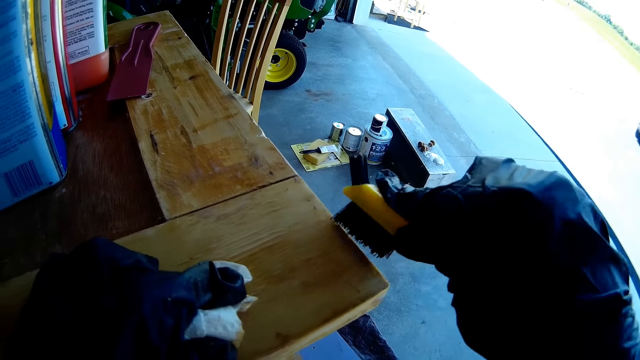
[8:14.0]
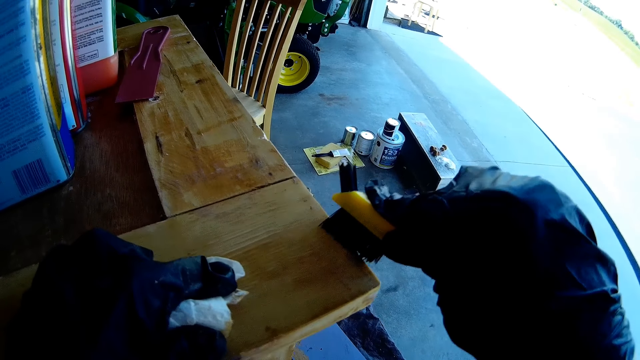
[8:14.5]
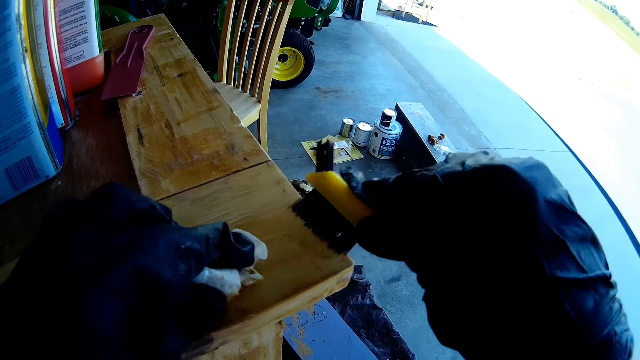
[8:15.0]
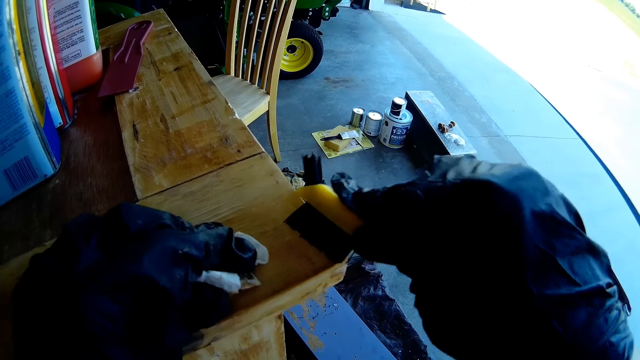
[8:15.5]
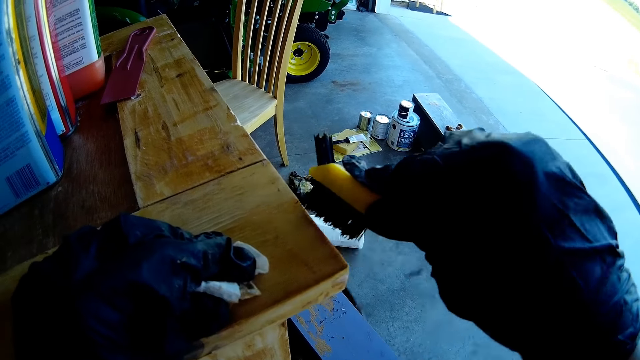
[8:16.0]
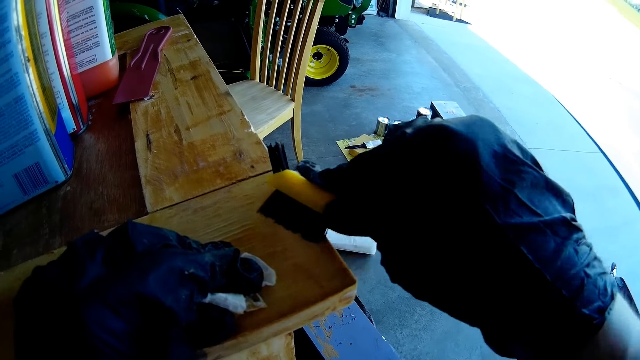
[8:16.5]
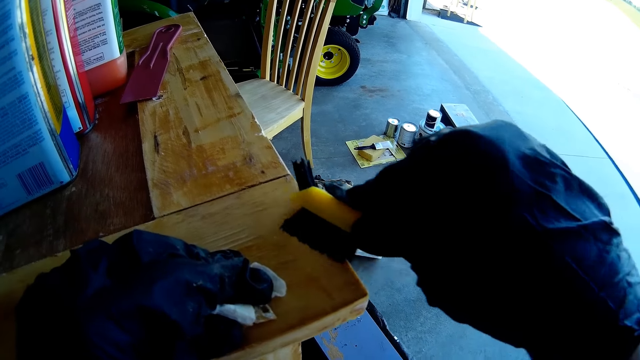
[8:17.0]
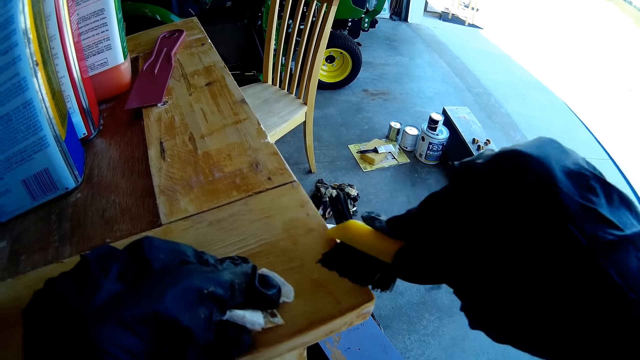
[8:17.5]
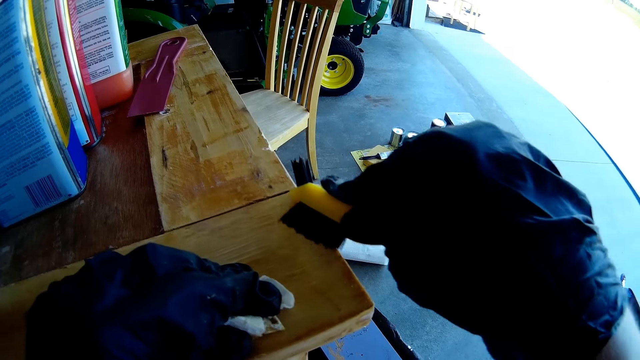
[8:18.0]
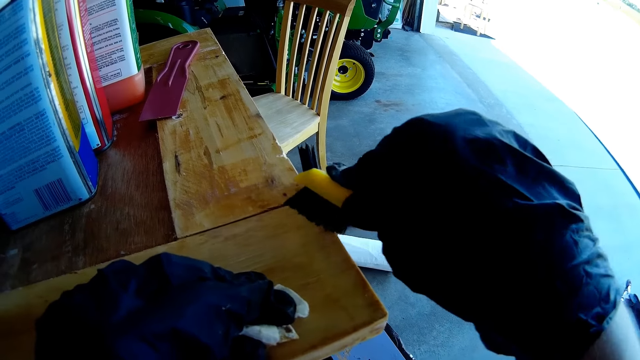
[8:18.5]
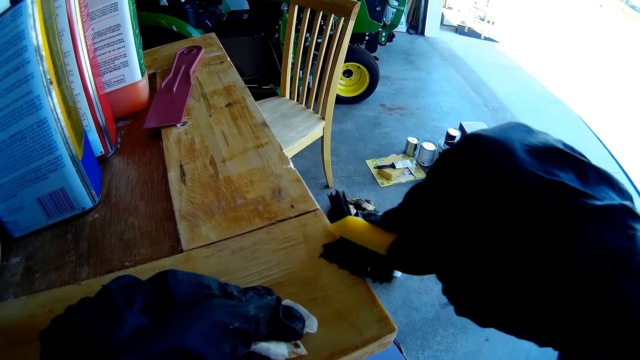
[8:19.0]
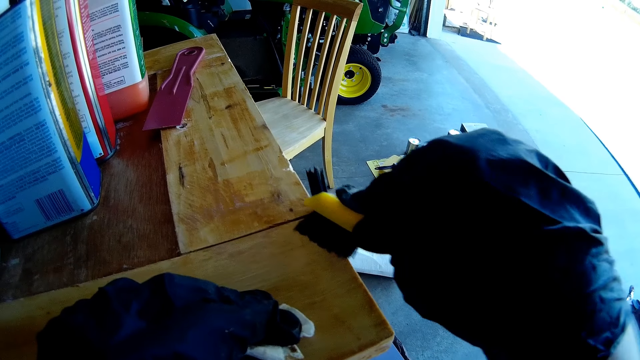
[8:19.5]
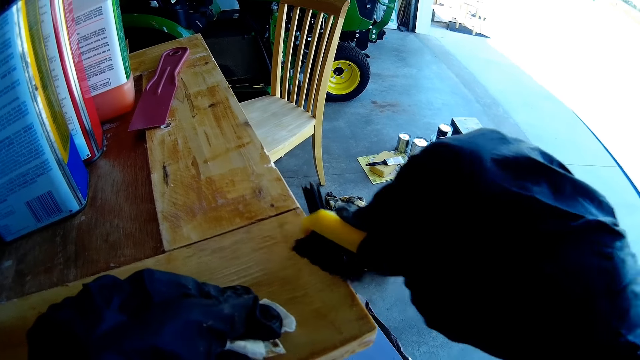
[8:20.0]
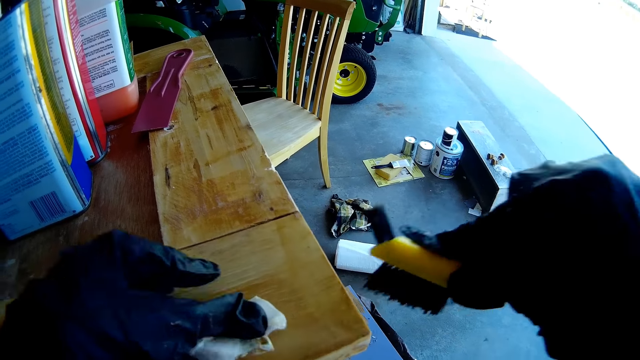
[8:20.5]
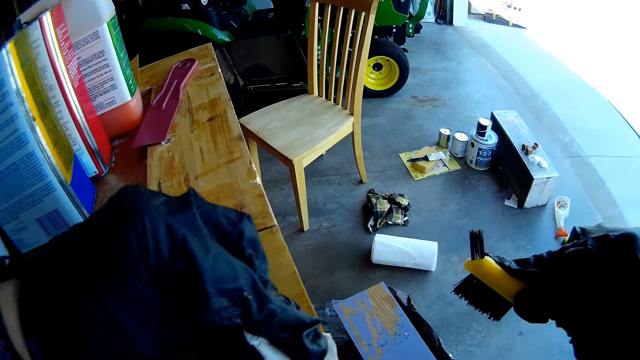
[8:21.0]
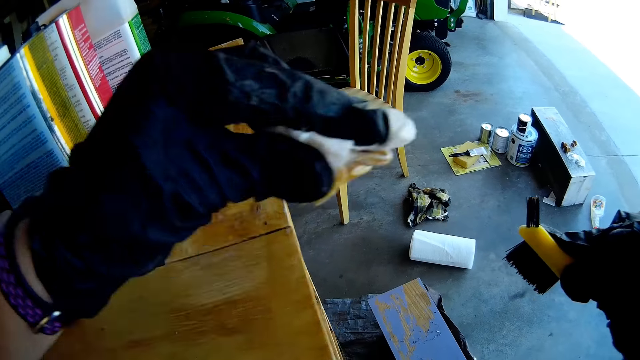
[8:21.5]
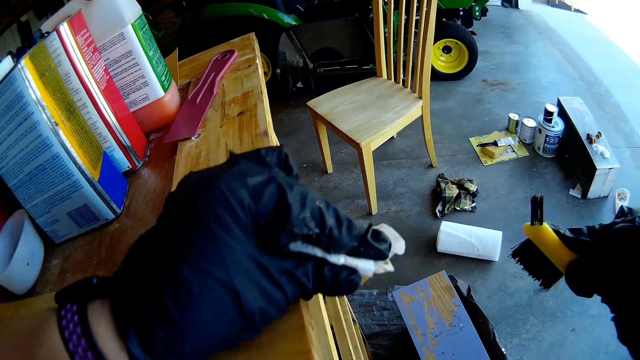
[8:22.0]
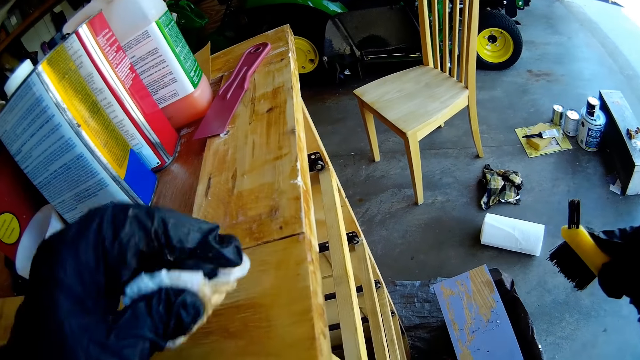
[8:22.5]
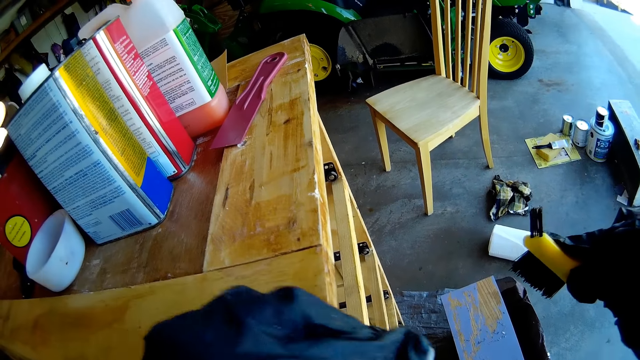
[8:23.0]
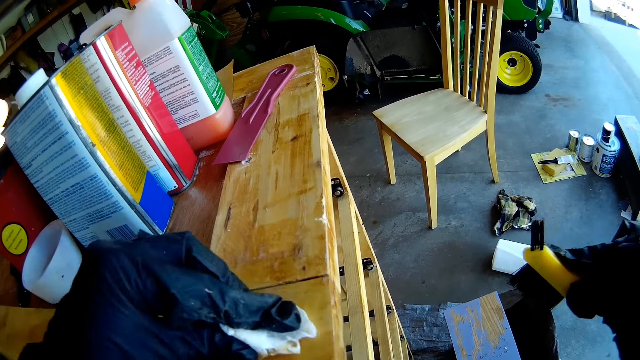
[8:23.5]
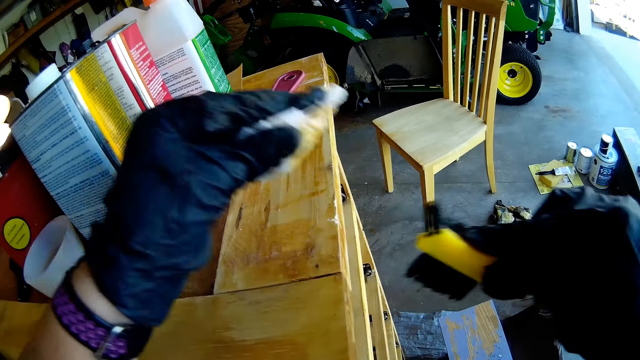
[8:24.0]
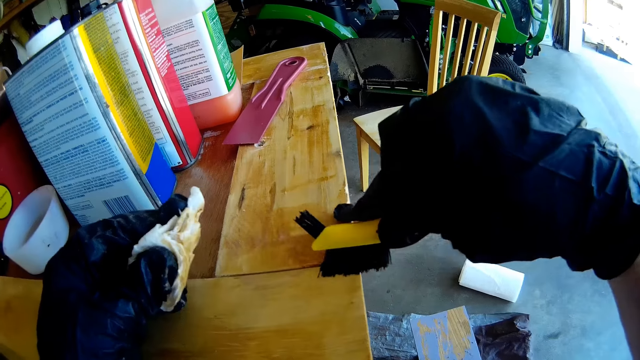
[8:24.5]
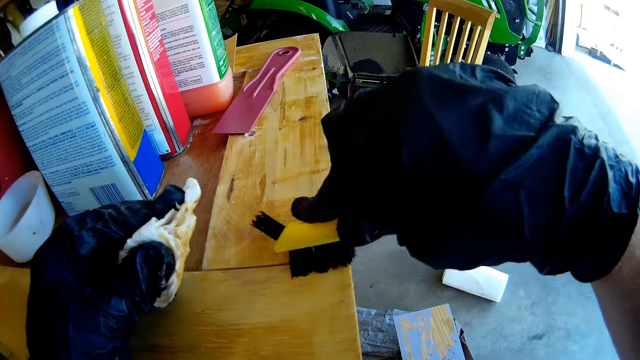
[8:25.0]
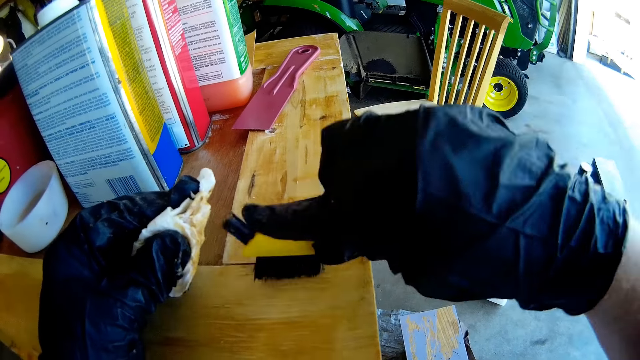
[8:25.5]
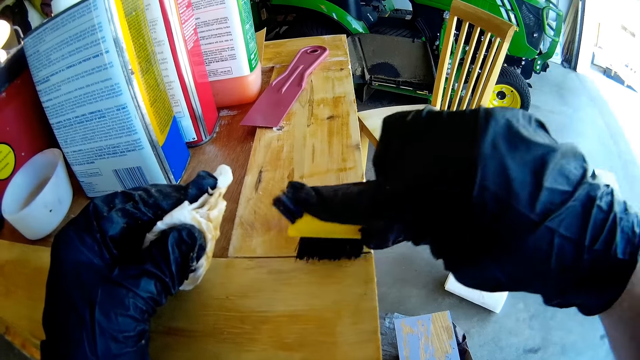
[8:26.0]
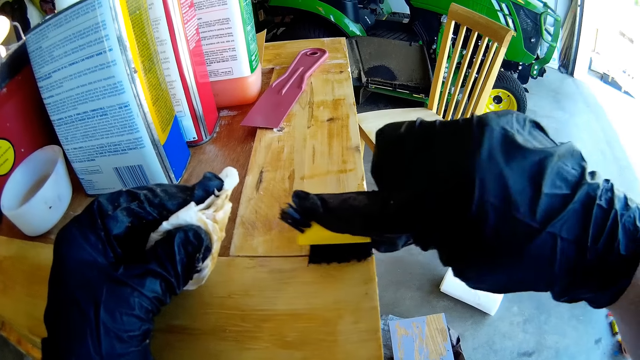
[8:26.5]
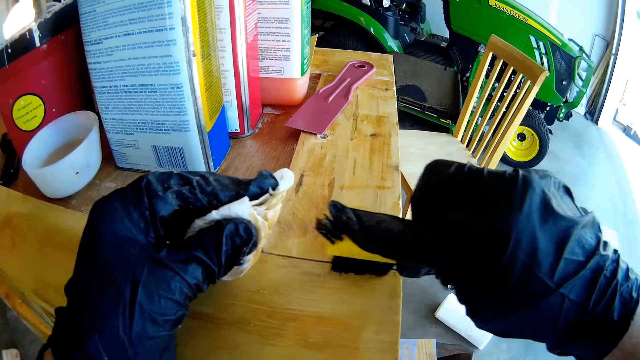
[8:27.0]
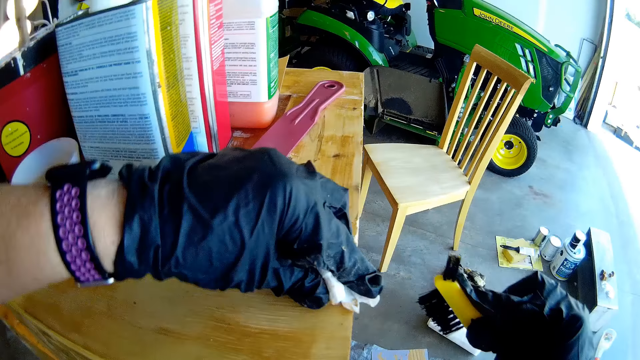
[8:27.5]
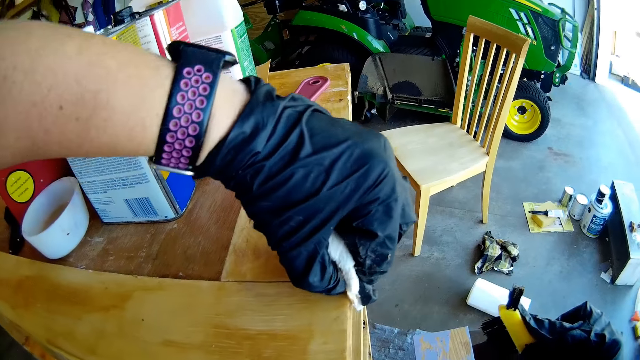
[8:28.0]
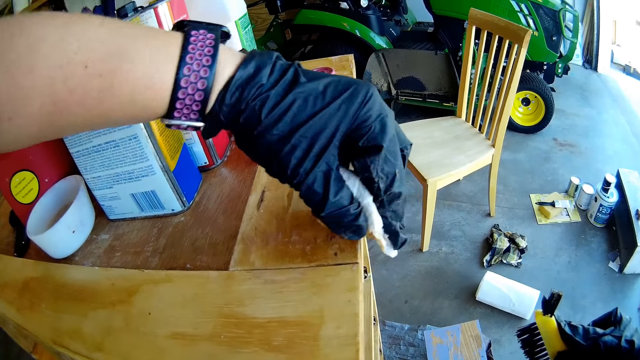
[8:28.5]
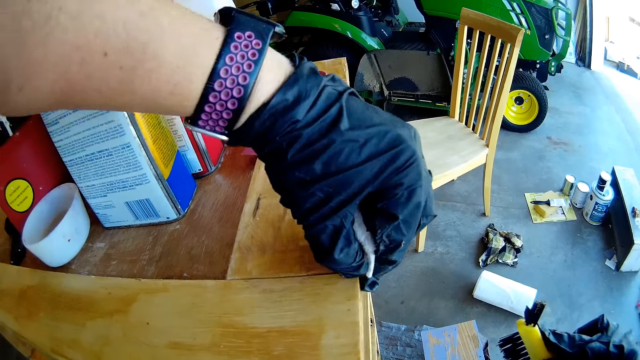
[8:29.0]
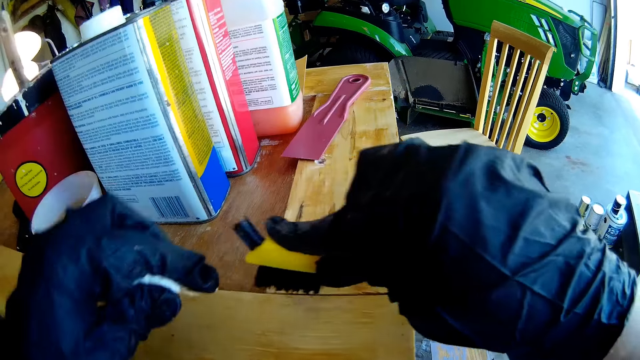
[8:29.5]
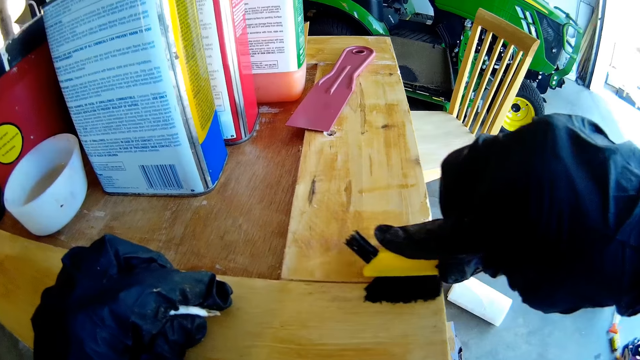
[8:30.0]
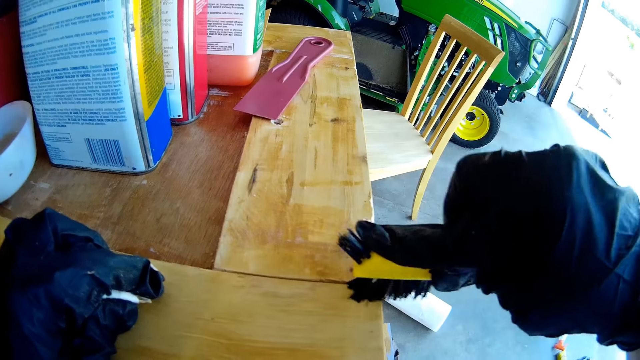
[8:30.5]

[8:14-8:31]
The camera wearer wipes the wooden surface with the serviette. They scrub off the wooden surface with the brush. They paint the wood. They wipe the wooden surface with the serviette. They scrub off the wooden surface with the brush. They paint the wood.
